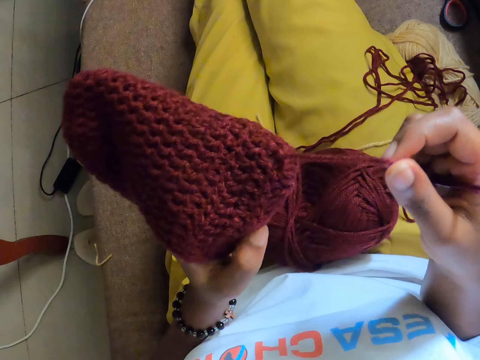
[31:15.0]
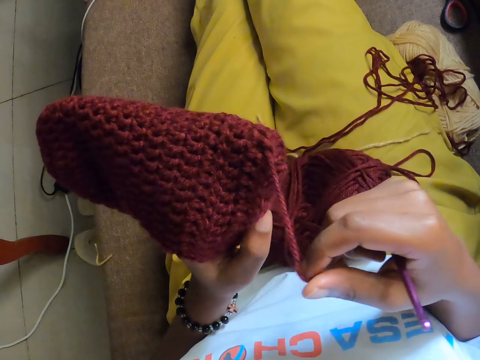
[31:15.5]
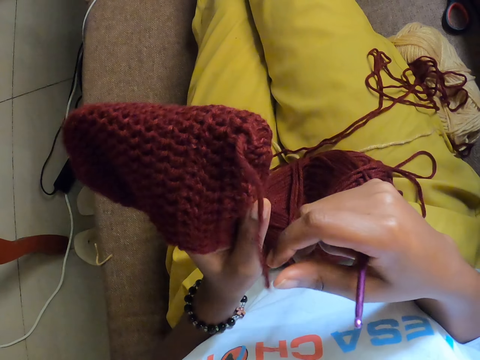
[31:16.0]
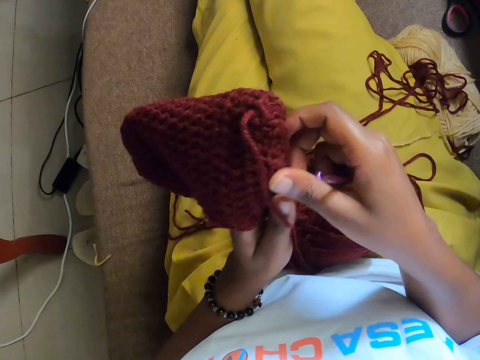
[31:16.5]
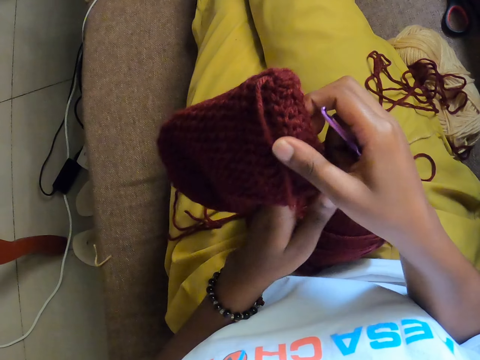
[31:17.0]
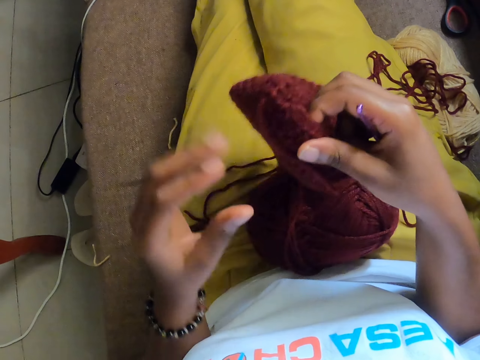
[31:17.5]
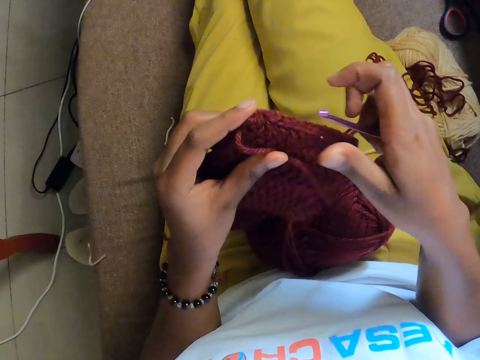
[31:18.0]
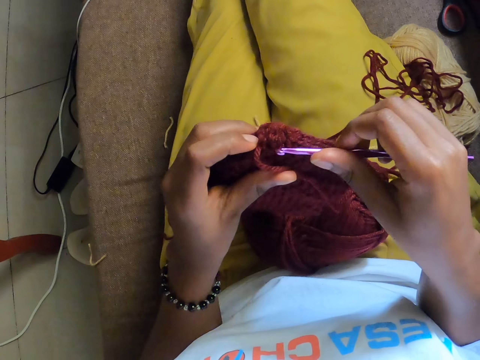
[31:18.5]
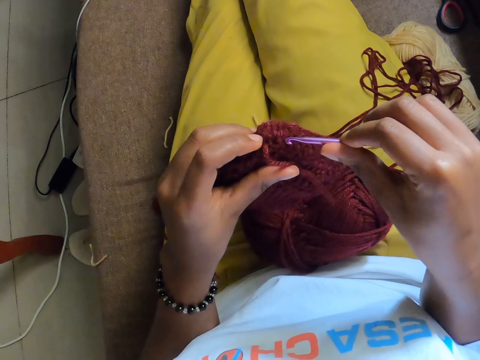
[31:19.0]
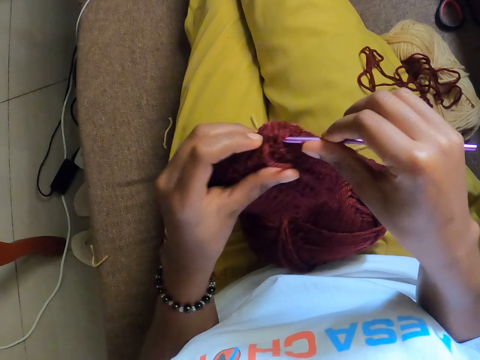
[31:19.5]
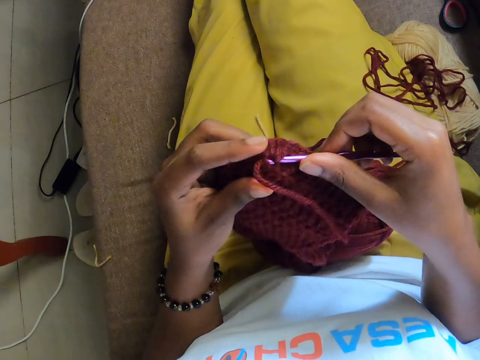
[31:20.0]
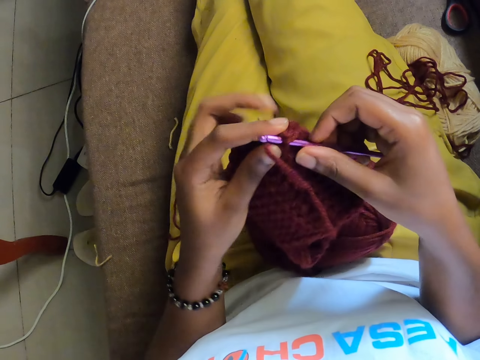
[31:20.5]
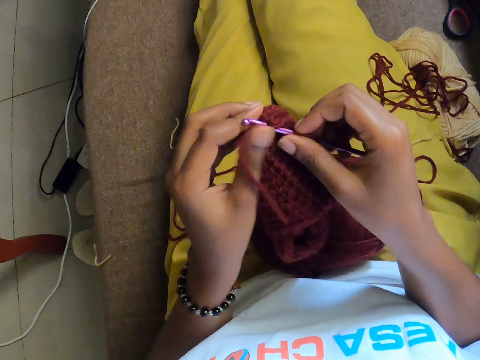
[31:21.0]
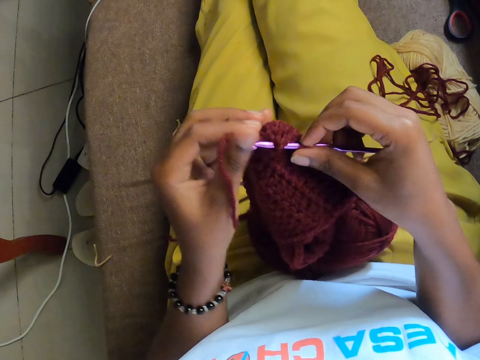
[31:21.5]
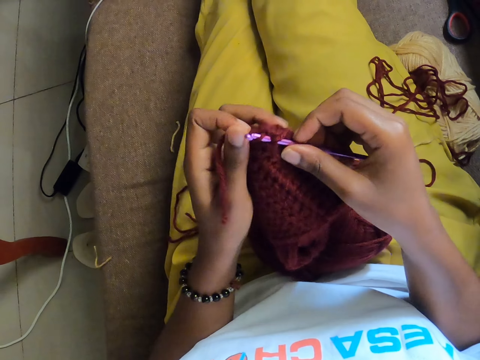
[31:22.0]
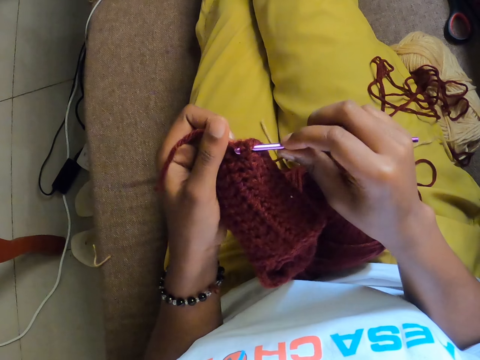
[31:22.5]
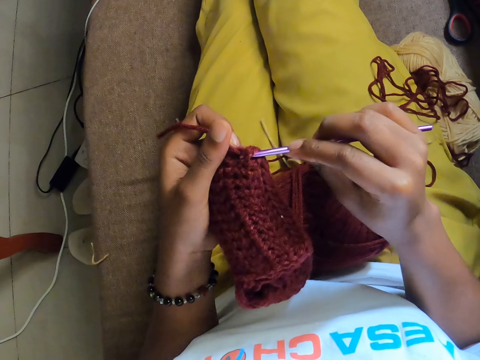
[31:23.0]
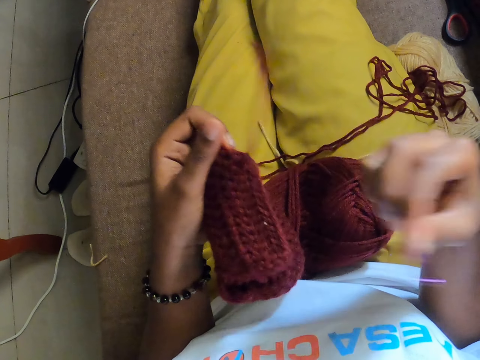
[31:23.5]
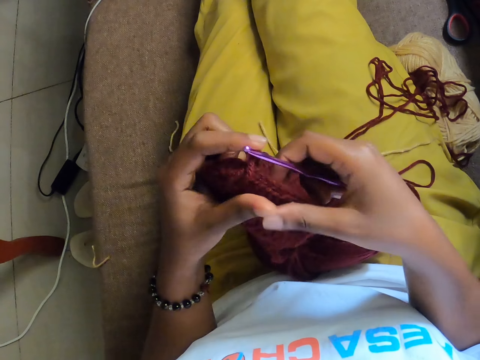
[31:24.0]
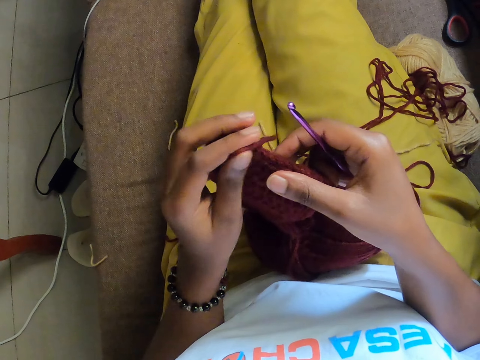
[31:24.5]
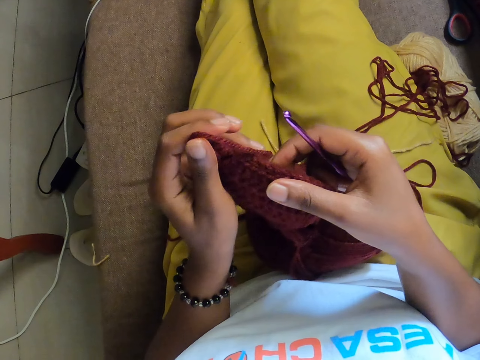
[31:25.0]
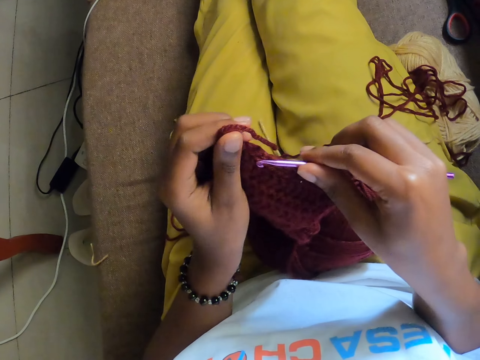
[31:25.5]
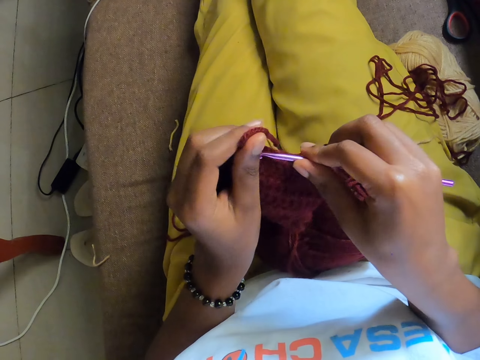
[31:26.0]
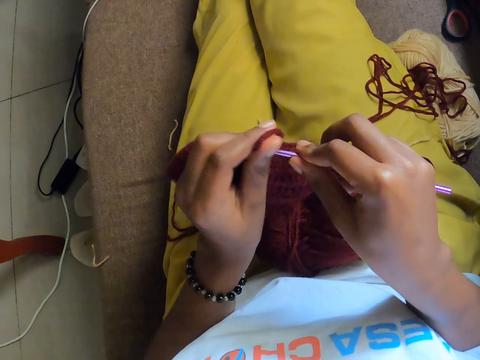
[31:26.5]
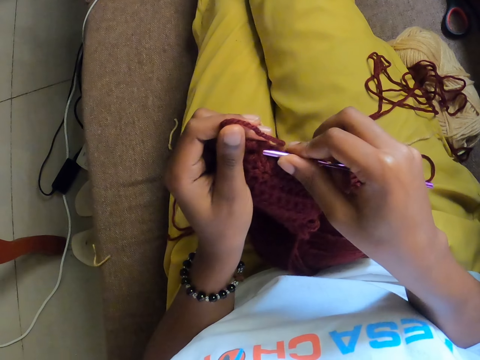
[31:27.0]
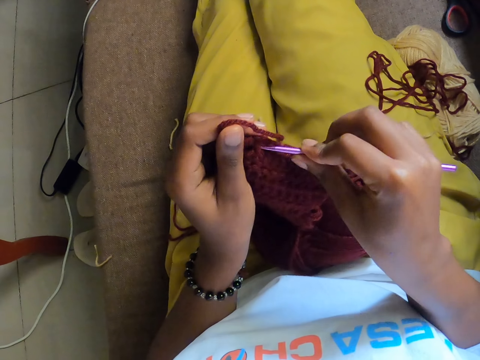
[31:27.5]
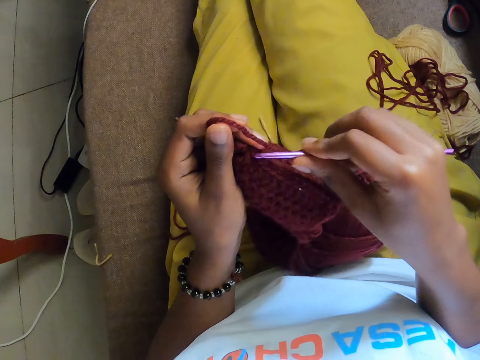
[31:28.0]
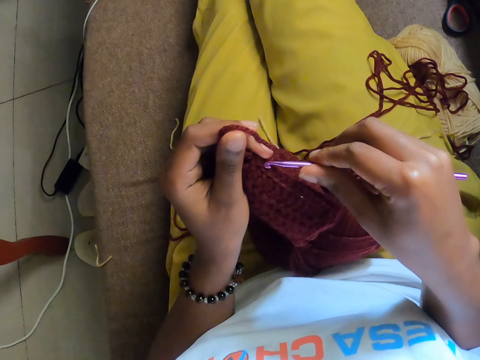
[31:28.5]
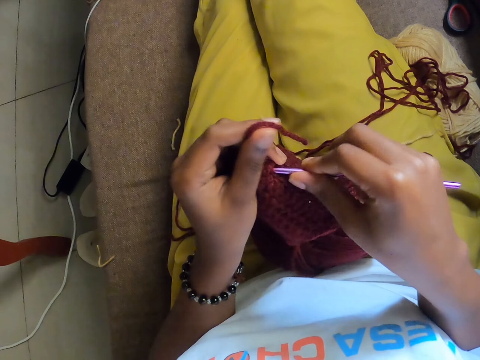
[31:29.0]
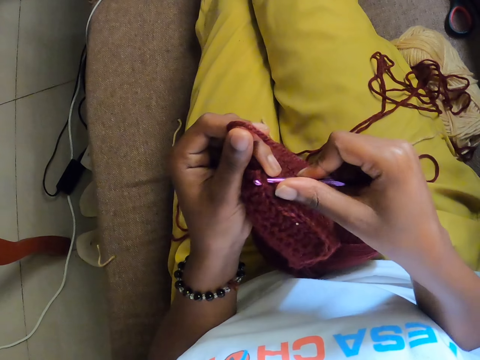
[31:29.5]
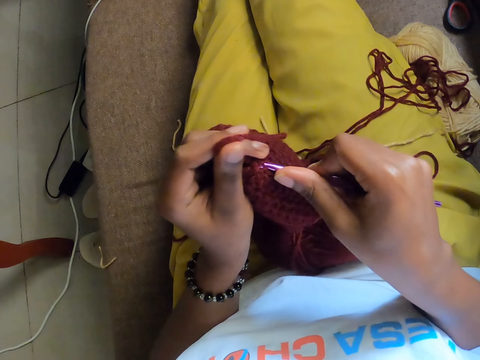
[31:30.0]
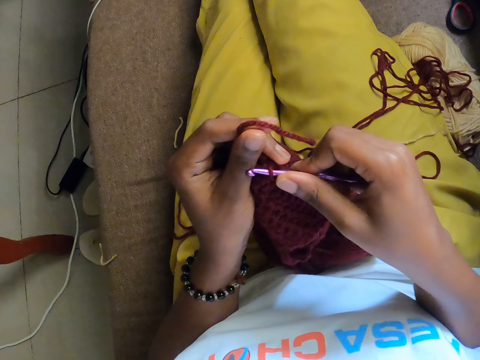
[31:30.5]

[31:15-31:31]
The camera wearer crochets with both hands. They adjust the crochet yarn with both hands. They crochet with both hands.

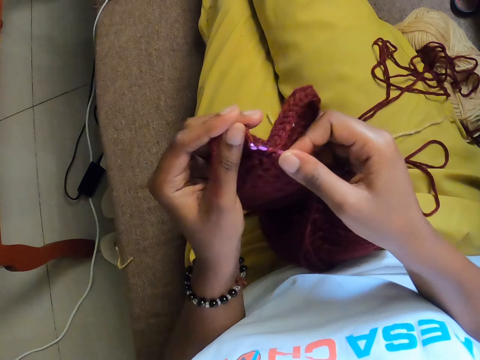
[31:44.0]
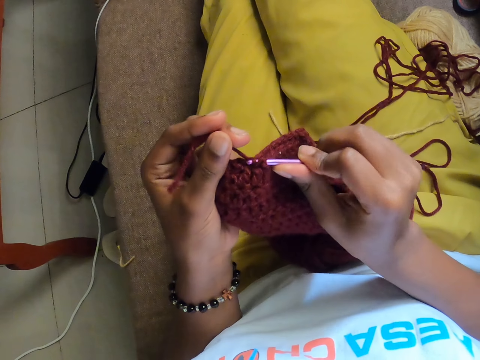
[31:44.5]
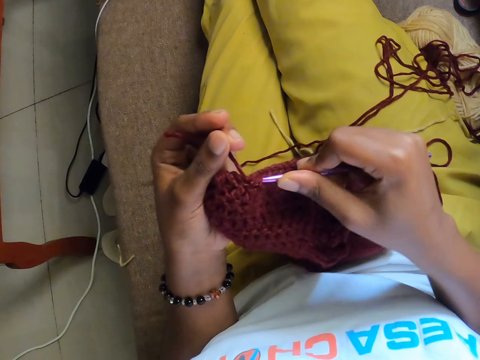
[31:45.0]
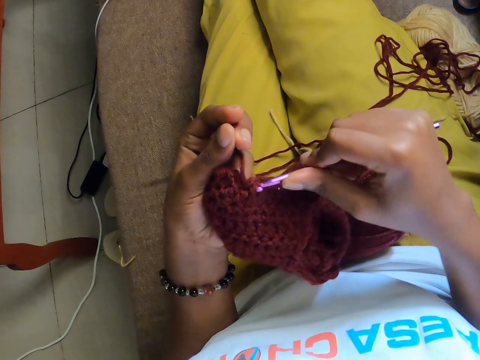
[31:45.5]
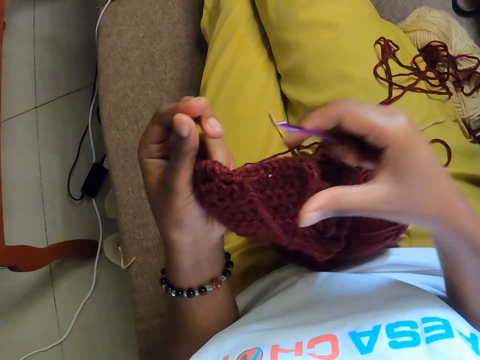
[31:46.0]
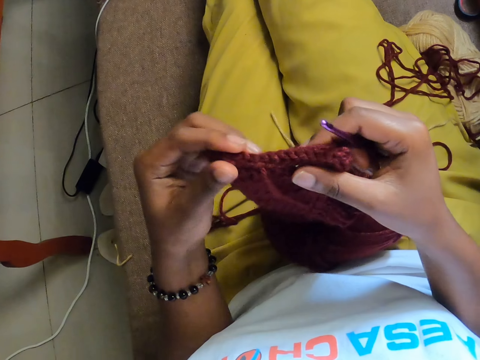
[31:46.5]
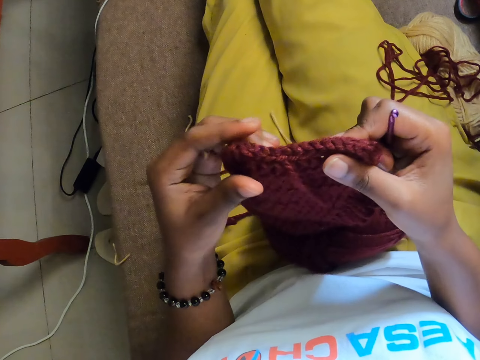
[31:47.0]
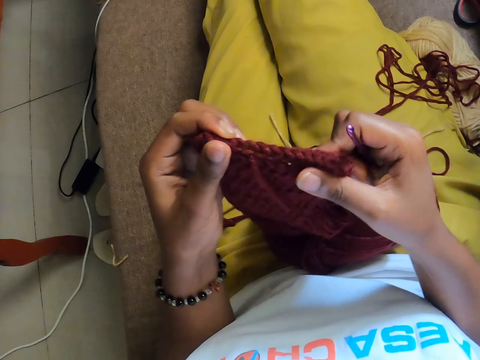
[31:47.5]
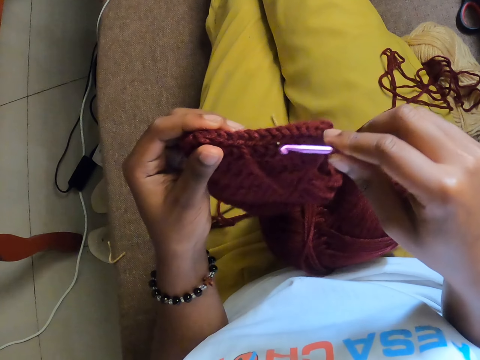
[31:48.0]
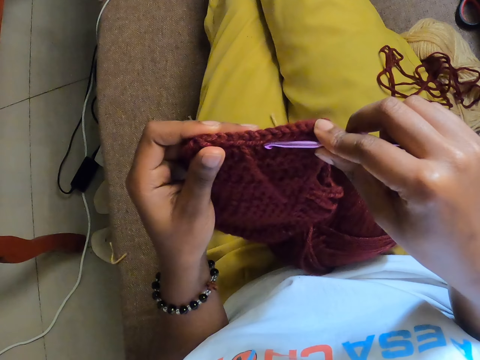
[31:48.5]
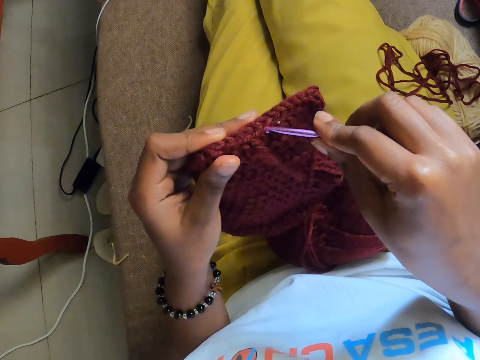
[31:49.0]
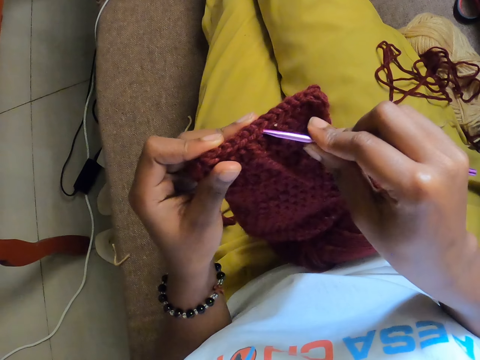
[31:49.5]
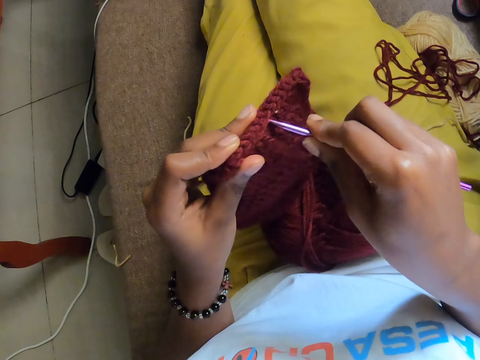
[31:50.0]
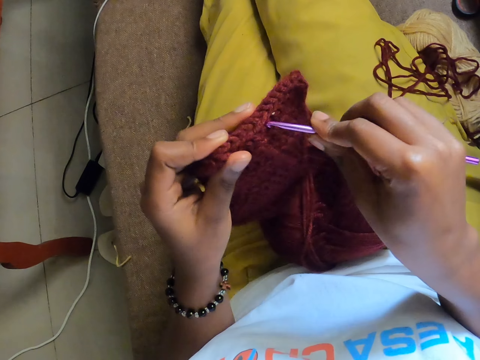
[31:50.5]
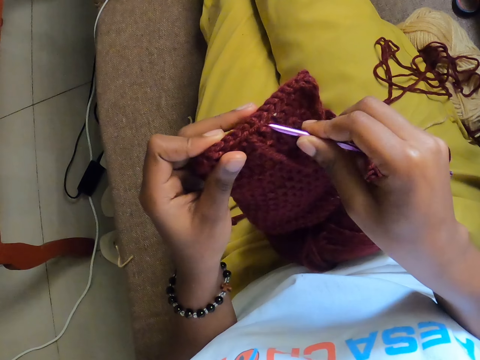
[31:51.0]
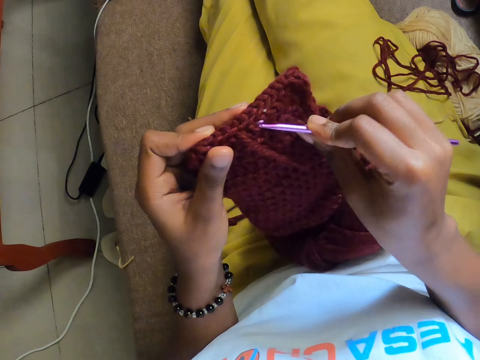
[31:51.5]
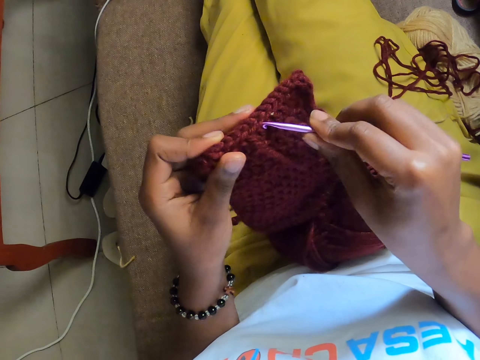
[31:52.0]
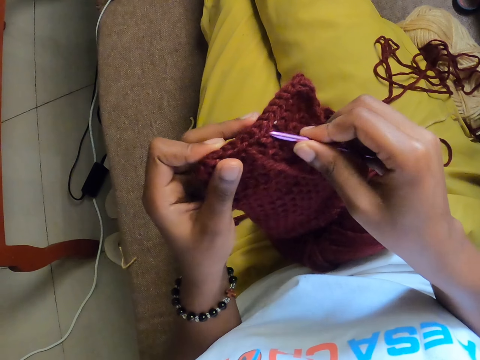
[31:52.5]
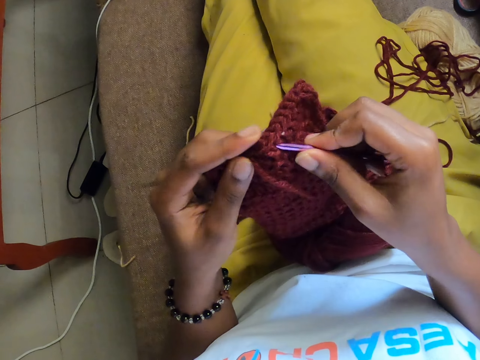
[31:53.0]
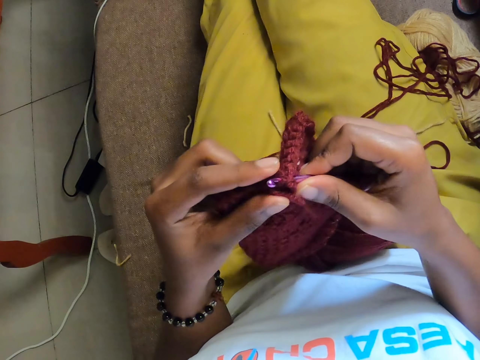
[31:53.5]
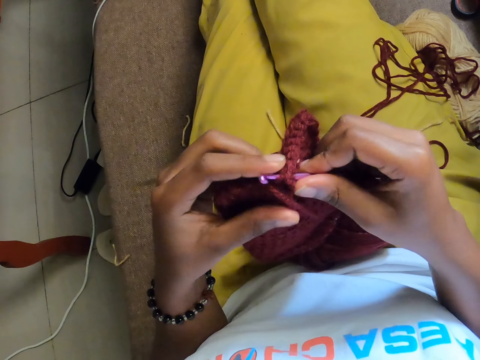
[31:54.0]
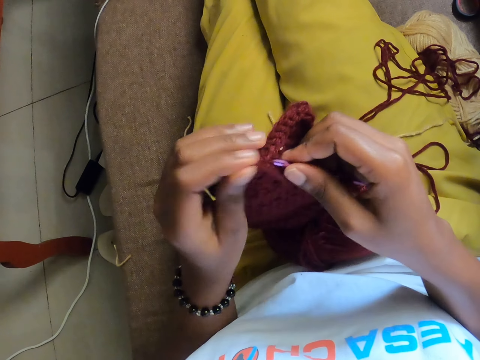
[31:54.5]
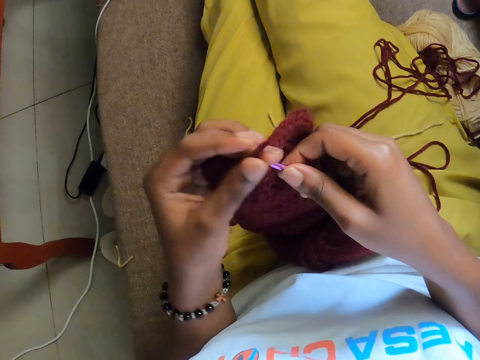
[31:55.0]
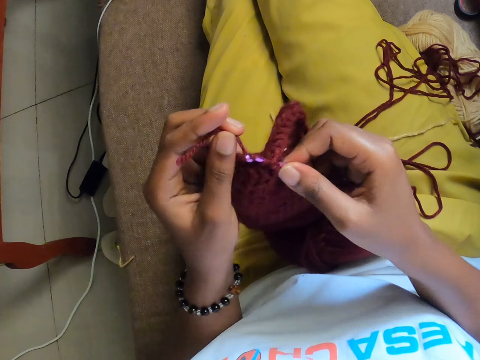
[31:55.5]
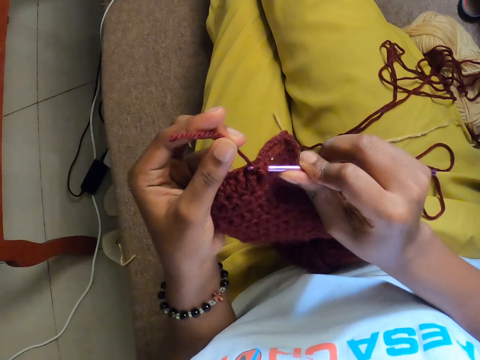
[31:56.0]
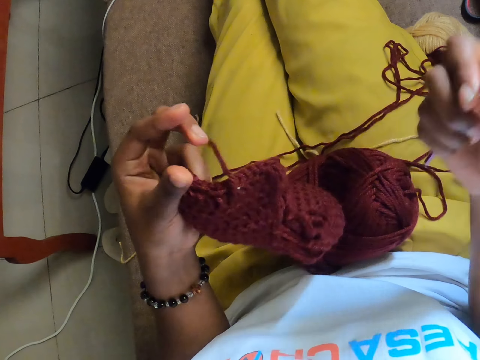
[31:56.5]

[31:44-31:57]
The camera wearer removes the sewing needle from the sweater. He holds the sweater with both hands, adjusts the sweater and removes his right hand. He inserts the sewing needle in the sweater. He removes the sewing needle from the sweater. He inserts the sewing needle in the sweater. He lifts a yarn with his right hand and sews the sweater.
